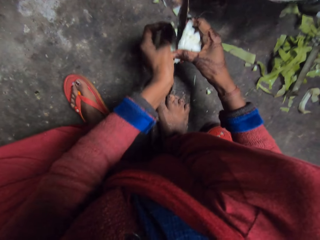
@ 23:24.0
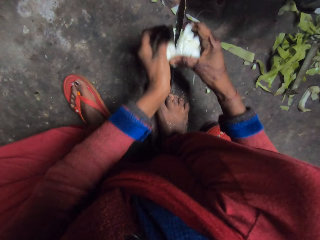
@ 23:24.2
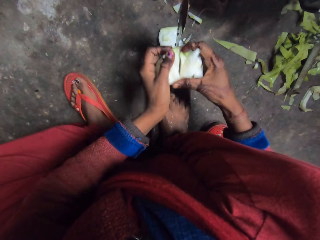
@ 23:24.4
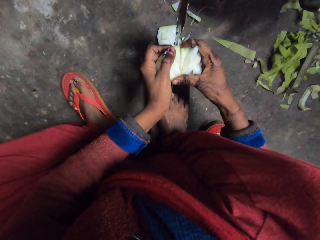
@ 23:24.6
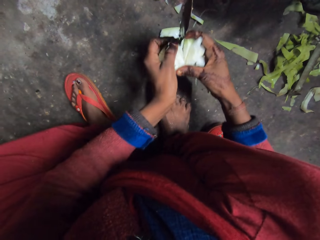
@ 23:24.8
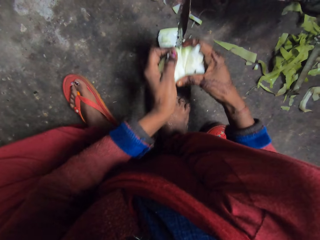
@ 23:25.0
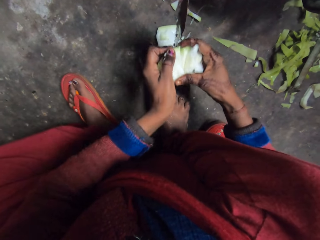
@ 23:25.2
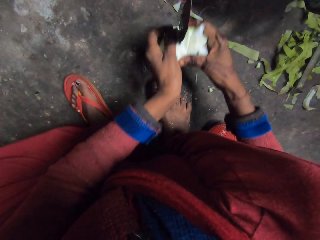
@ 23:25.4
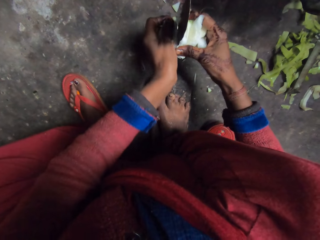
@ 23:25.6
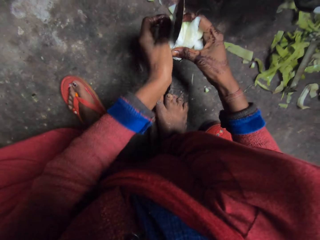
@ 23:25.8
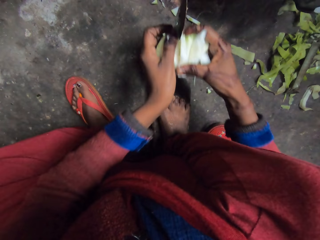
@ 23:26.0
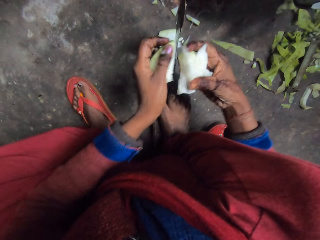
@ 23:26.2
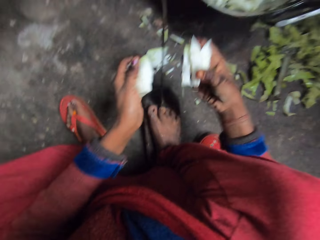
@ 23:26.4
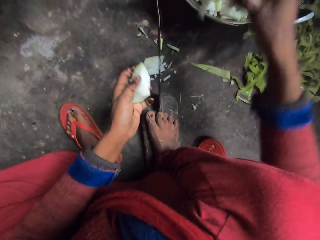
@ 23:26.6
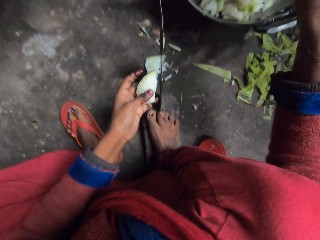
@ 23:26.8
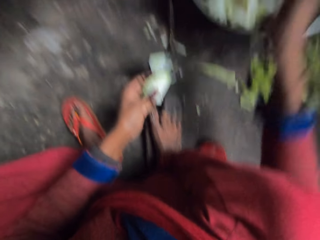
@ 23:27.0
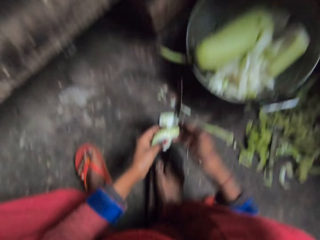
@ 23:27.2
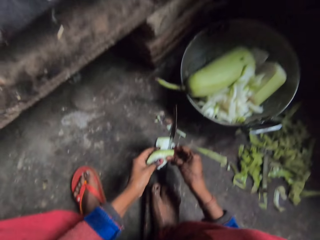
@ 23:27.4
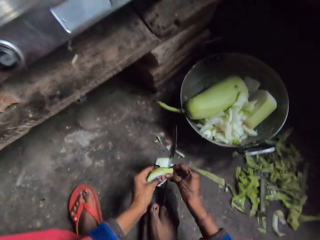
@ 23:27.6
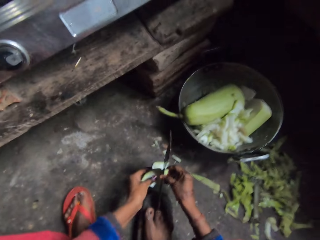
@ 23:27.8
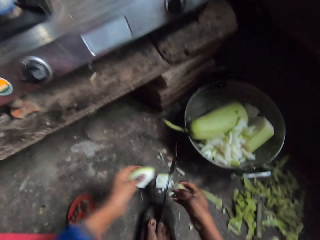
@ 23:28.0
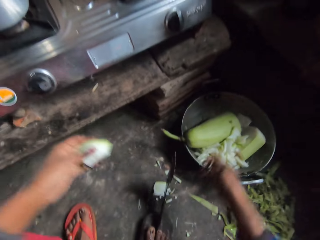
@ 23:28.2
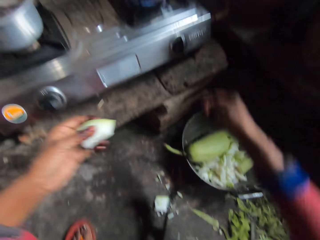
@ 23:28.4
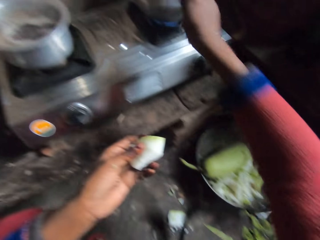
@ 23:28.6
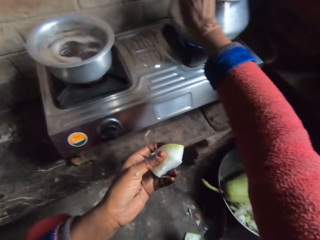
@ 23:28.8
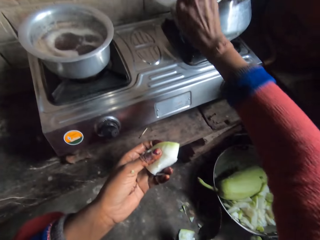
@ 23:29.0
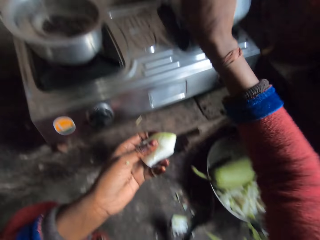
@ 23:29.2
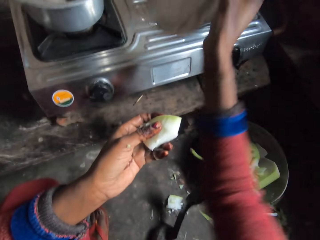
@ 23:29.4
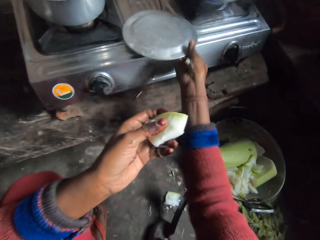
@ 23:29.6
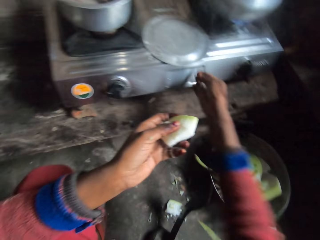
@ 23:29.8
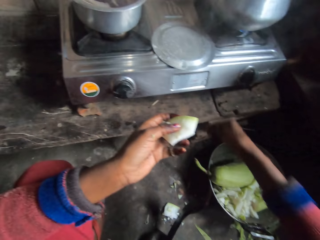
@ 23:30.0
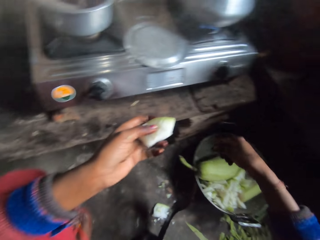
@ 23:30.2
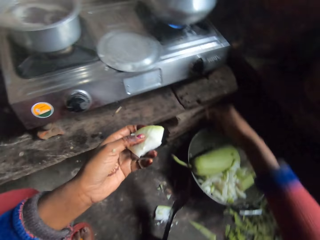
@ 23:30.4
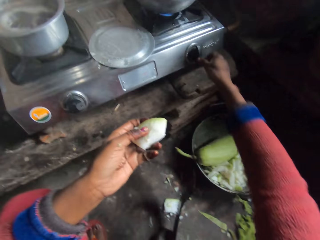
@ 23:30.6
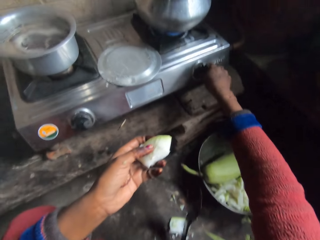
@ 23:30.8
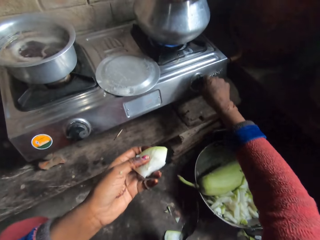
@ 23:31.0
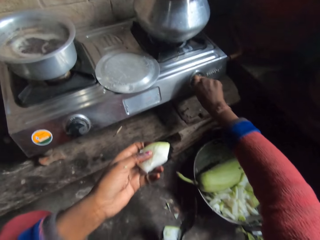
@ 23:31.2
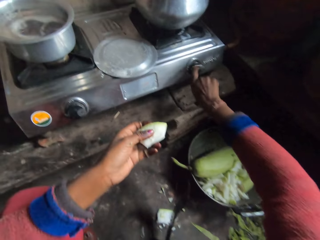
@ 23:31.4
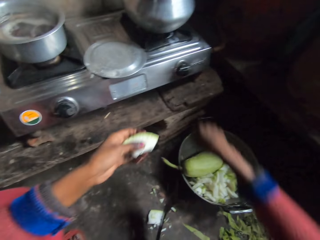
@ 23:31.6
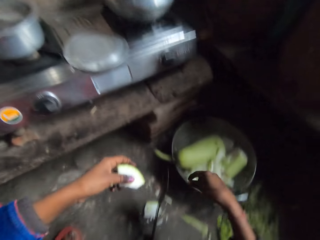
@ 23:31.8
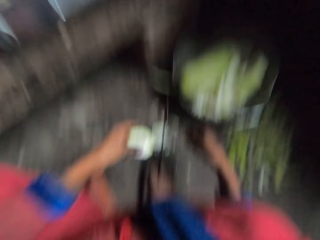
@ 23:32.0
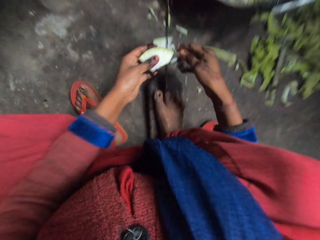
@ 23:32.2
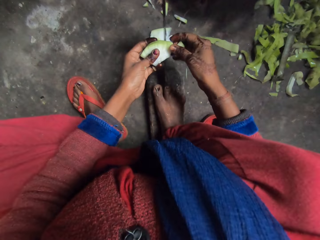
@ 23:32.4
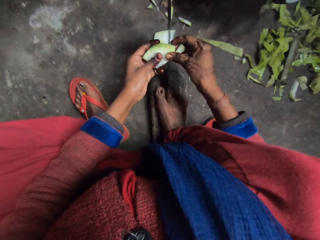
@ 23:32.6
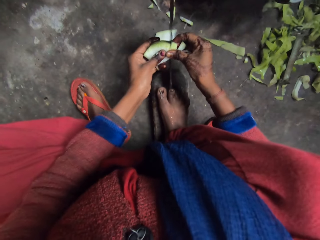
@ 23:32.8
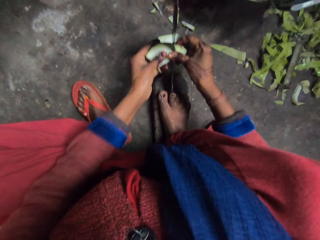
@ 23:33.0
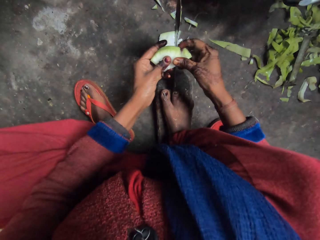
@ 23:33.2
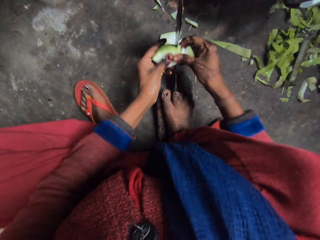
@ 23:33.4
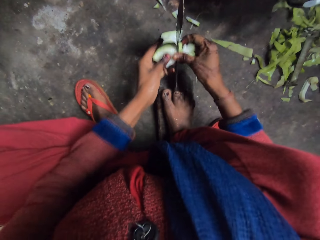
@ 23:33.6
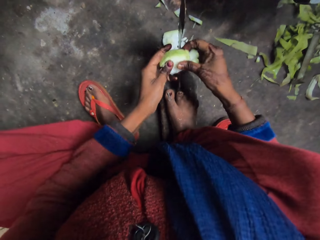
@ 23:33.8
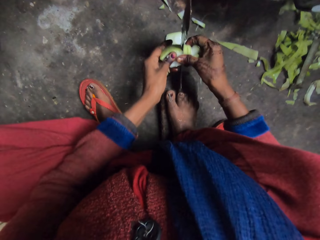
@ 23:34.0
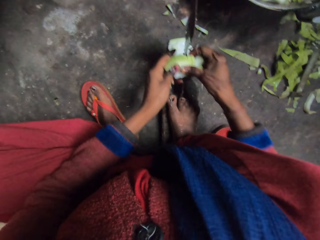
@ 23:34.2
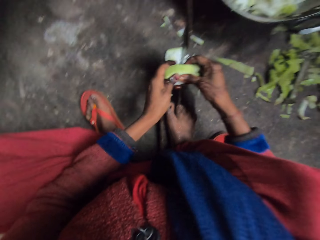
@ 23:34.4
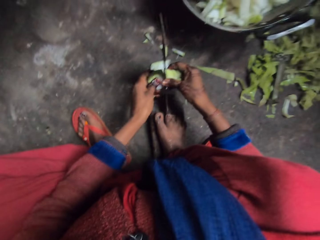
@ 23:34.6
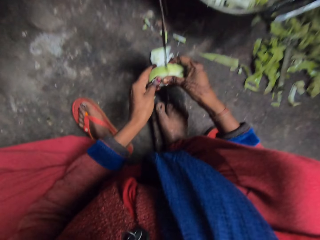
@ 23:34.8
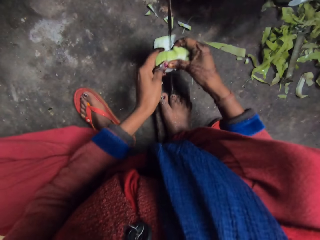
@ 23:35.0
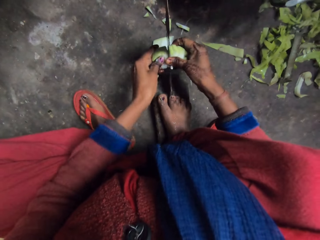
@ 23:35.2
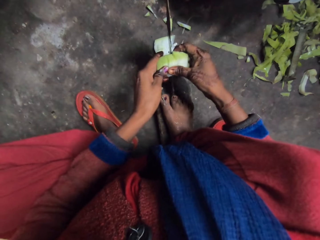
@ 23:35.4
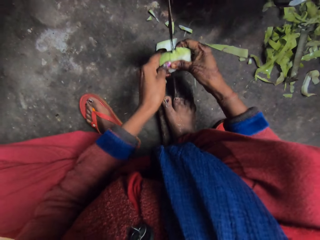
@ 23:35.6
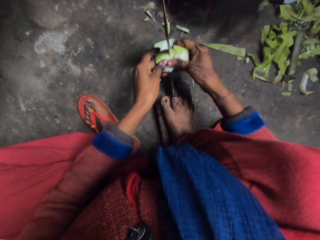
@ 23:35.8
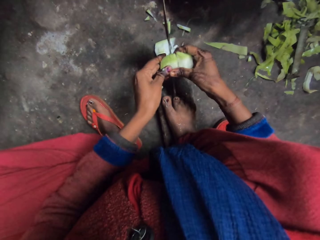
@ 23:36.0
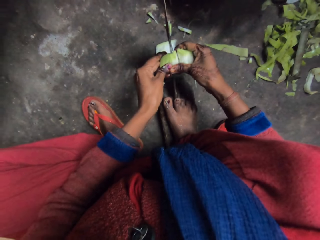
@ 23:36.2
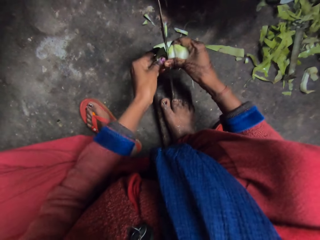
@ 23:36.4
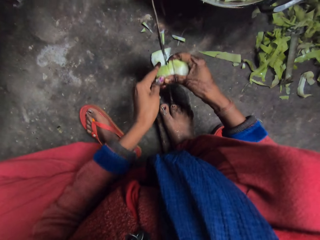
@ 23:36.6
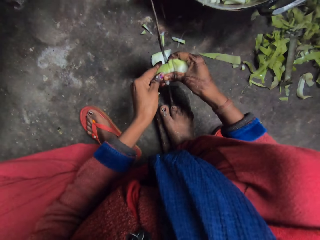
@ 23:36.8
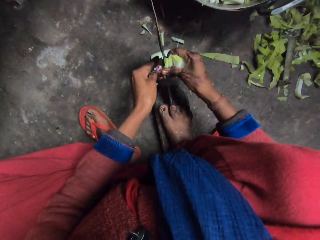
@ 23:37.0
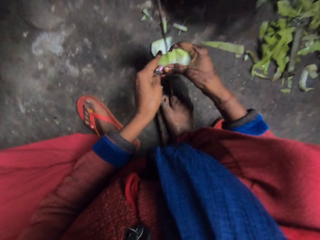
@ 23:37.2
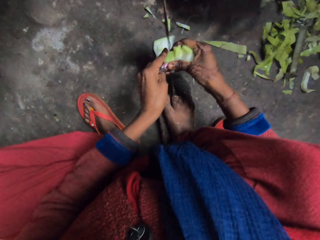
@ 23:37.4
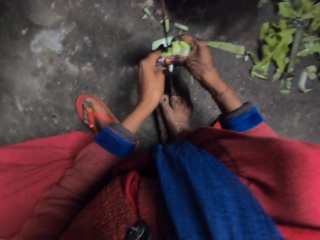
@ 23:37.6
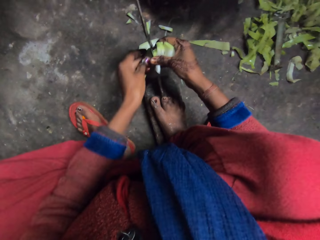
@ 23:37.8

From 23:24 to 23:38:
The camera wearer drops the cut cabbage or cucumber in a pan. They slice the cucumber. They remove the pot cover and drop the pot cover on the cooker. They switch off the gas cooker. They cut the cabbage with the knife.

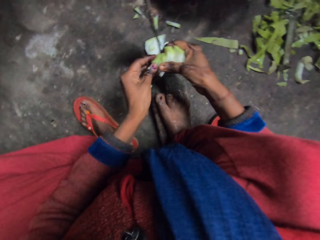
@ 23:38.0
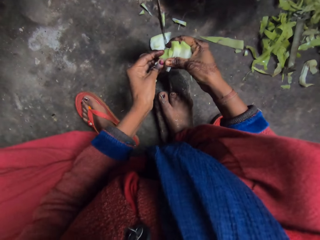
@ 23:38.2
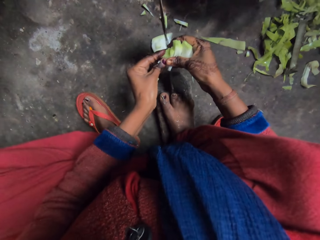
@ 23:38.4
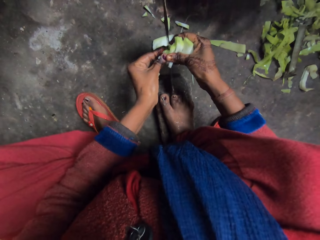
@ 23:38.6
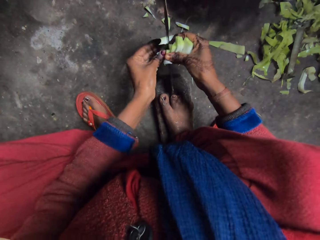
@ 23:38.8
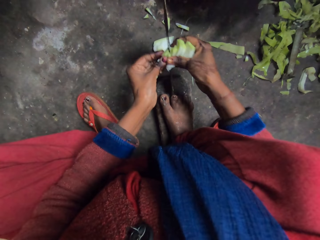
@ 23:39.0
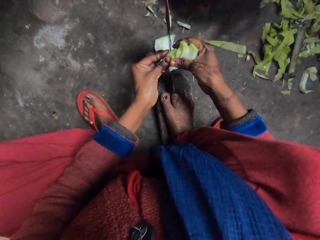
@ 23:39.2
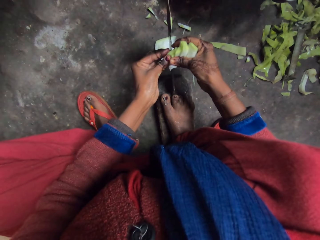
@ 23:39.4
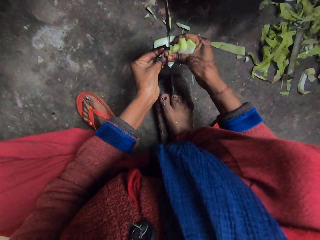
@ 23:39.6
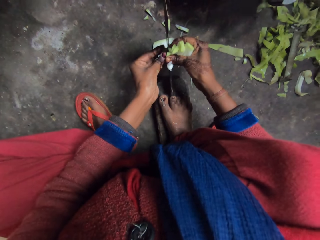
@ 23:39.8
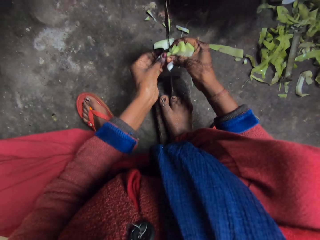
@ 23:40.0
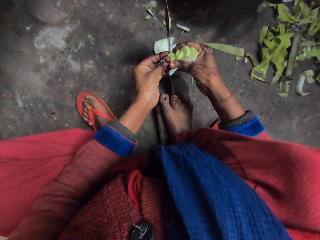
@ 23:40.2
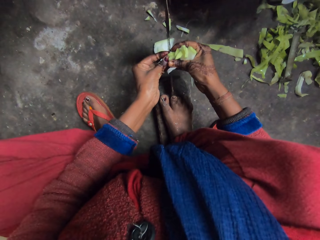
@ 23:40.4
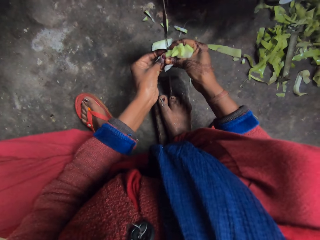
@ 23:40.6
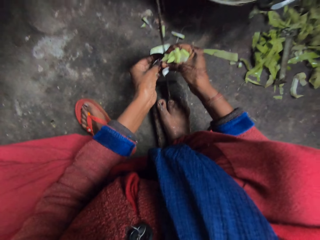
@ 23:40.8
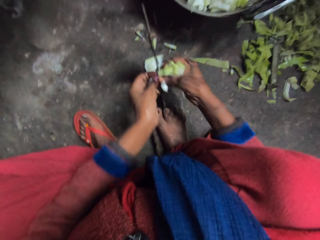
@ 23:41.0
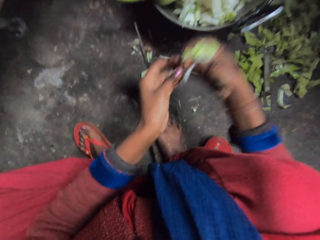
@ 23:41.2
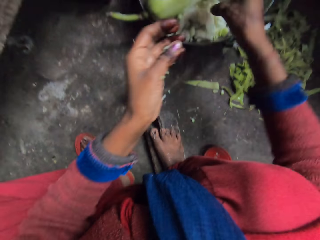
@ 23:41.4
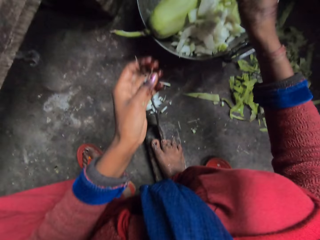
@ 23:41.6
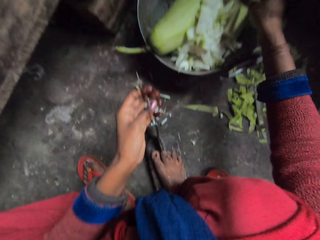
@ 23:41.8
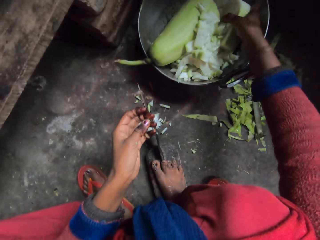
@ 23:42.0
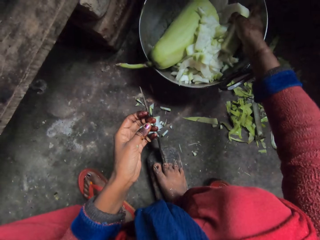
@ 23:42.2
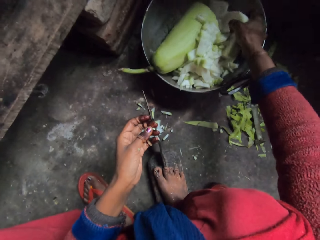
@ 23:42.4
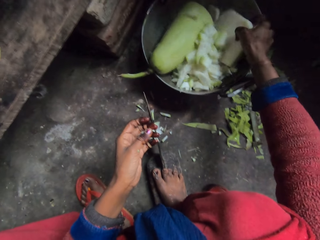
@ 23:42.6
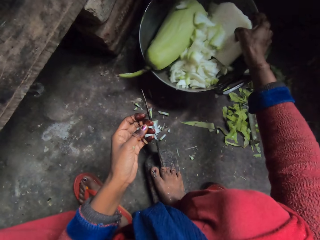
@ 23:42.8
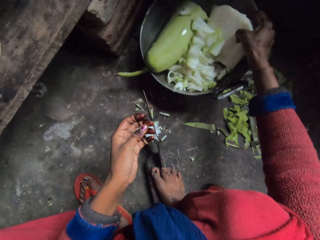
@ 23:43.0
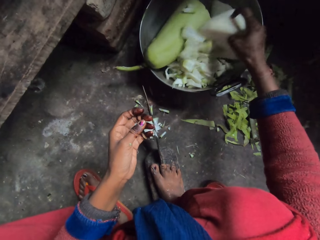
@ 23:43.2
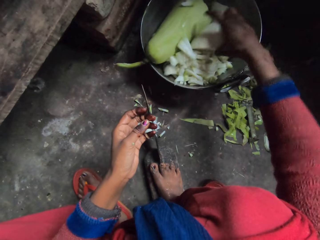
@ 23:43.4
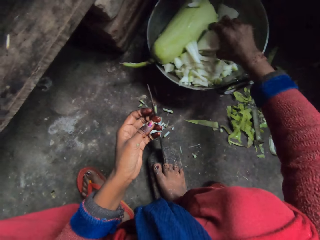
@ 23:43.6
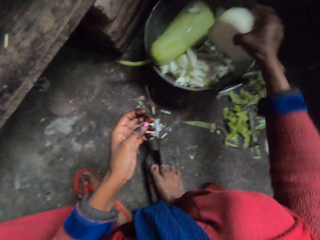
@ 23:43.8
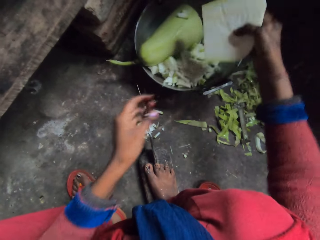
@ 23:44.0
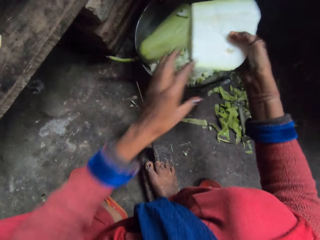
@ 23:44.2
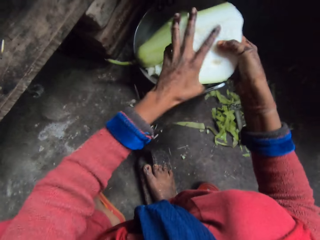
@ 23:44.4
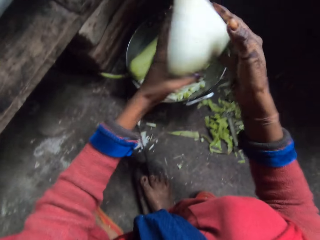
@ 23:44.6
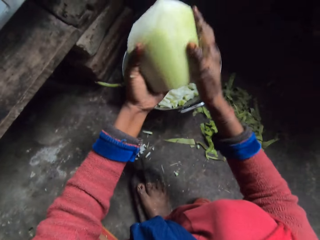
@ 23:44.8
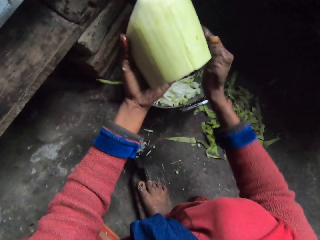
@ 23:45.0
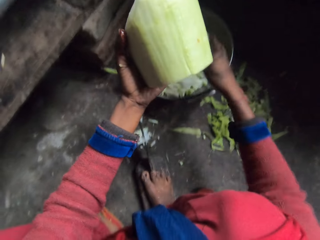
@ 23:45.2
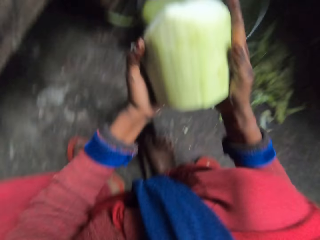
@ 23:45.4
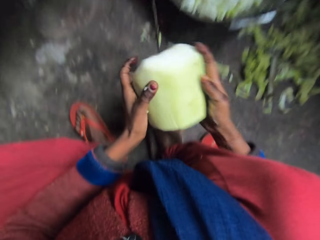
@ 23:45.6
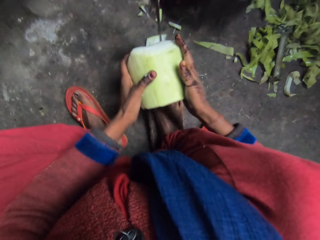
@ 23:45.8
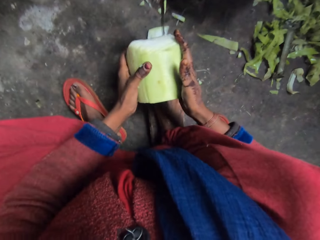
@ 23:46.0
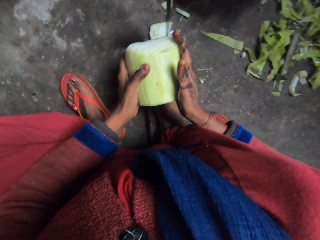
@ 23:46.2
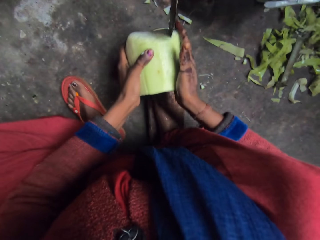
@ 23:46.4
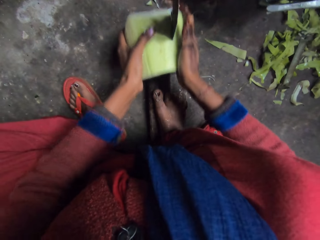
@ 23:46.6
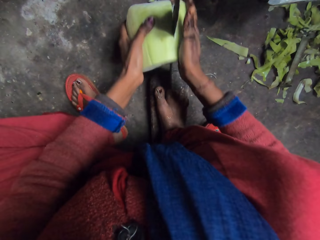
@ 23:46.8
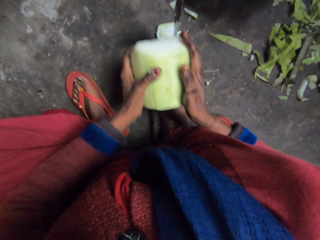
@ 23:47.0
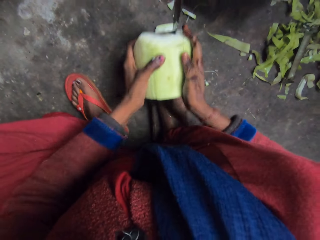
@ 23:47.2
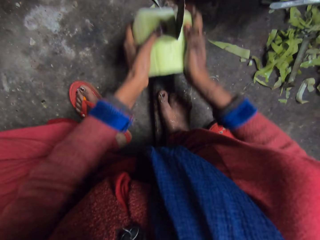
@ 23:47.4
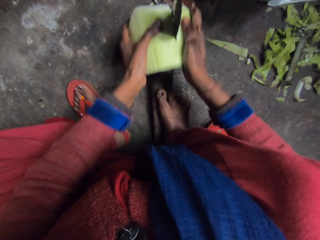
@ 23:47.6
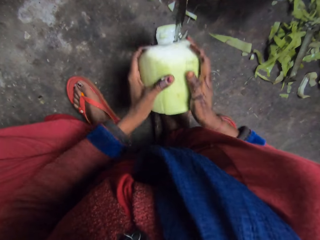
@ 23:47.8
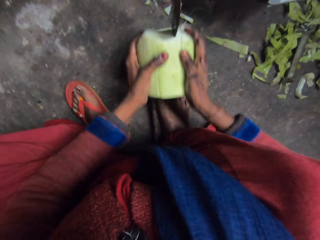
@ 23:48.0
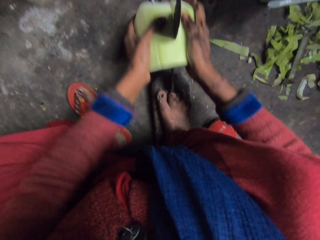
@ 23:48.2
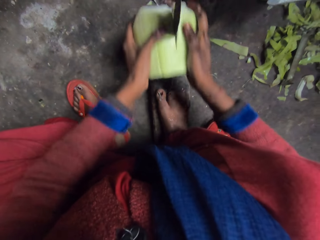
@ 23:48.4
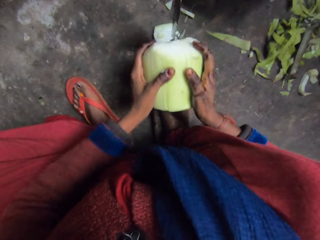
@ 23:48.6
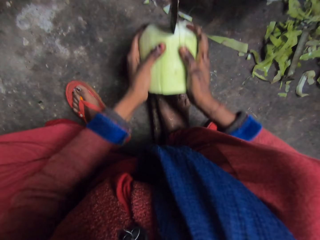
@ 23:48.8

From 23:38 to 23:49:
The camera wearer drops the cut cabbage or cucumber in a pan. They take another full cabbage from the pan. They cut the cabbage with the knife.
